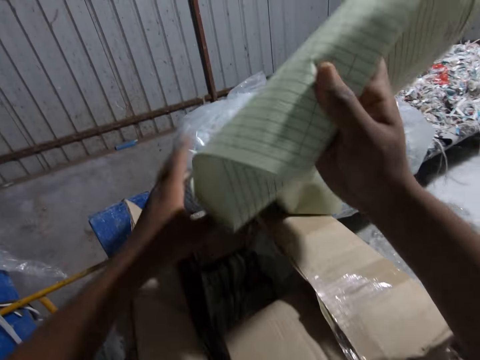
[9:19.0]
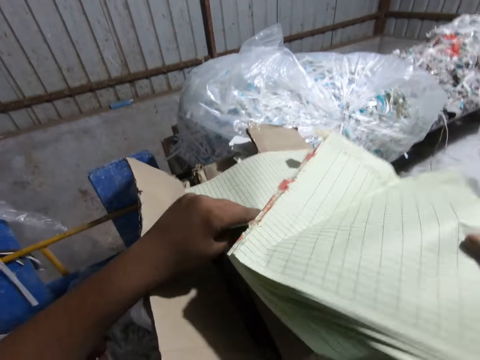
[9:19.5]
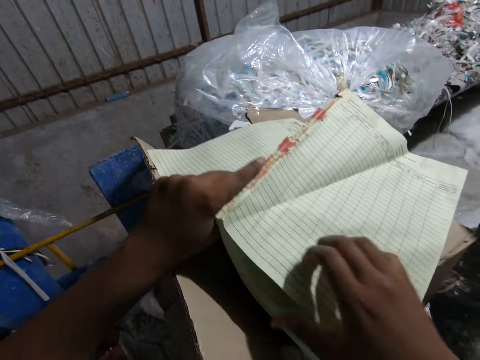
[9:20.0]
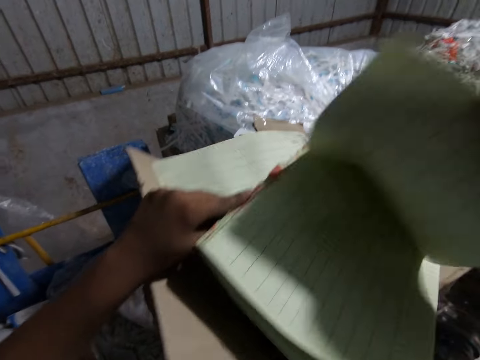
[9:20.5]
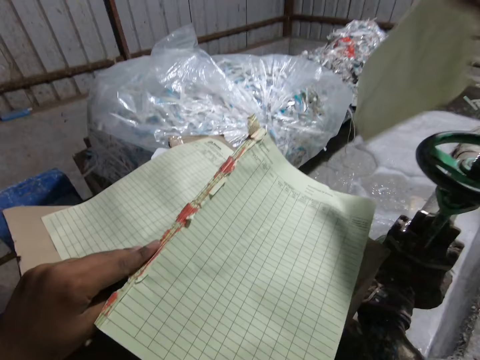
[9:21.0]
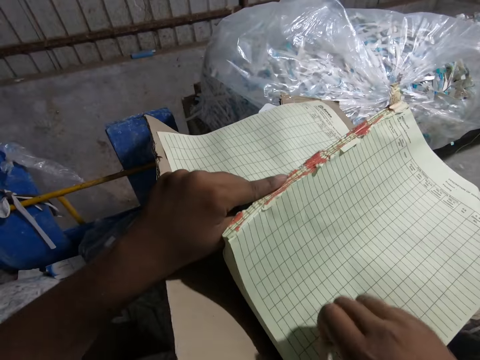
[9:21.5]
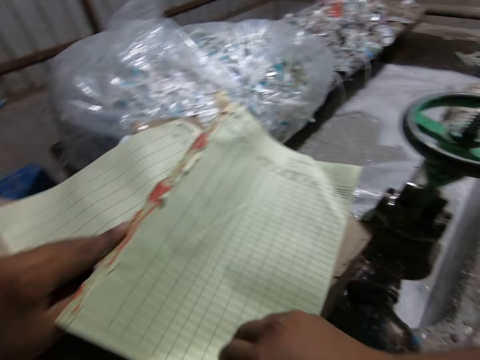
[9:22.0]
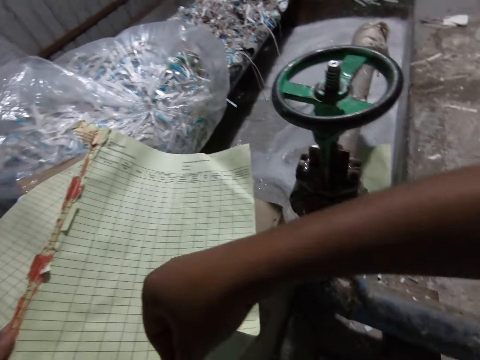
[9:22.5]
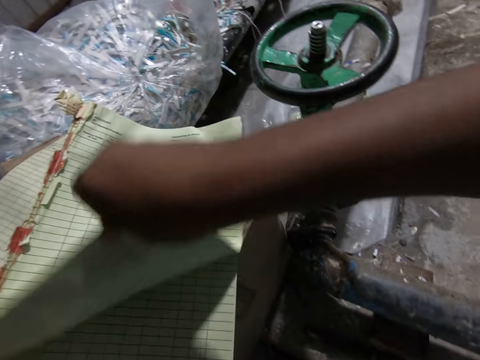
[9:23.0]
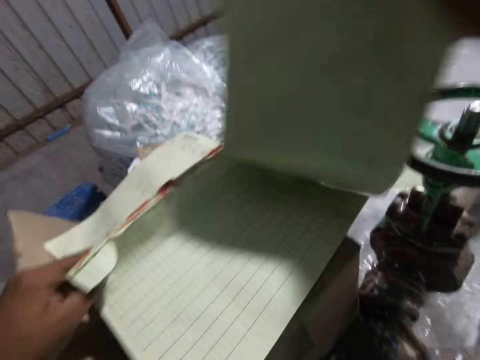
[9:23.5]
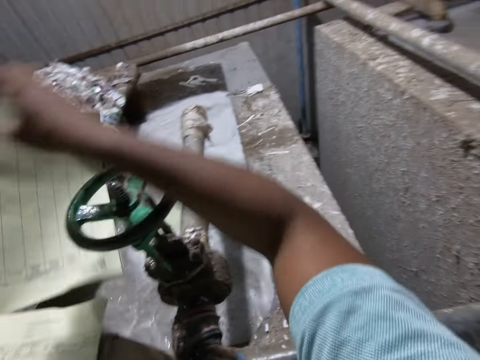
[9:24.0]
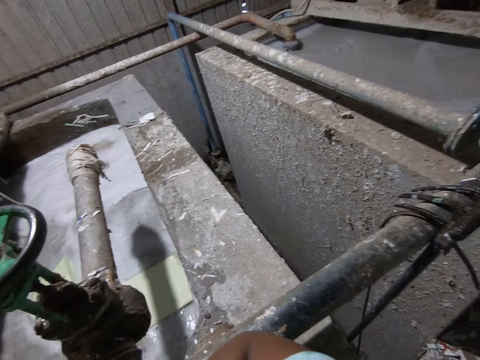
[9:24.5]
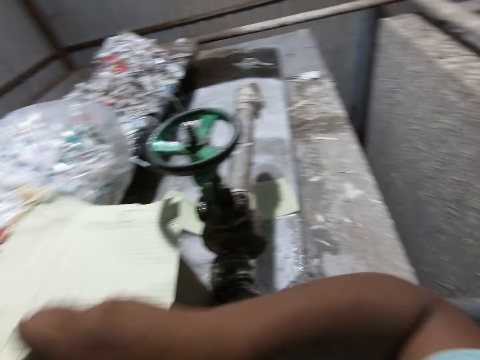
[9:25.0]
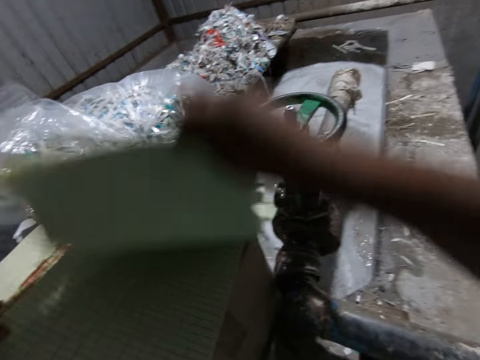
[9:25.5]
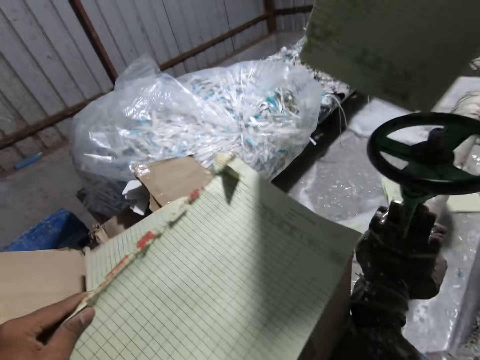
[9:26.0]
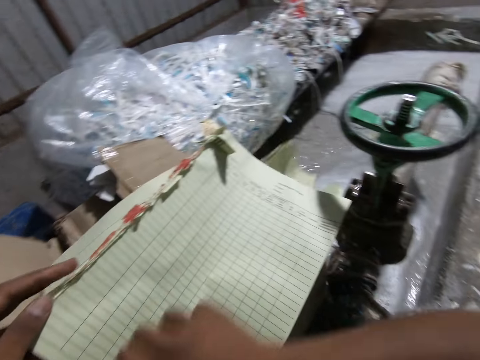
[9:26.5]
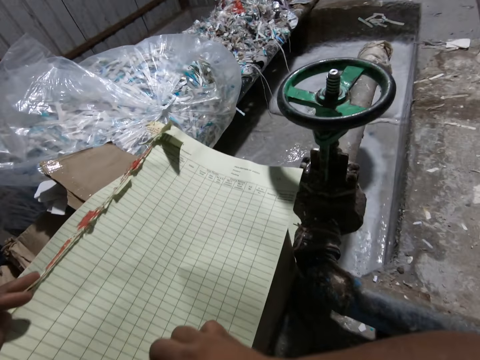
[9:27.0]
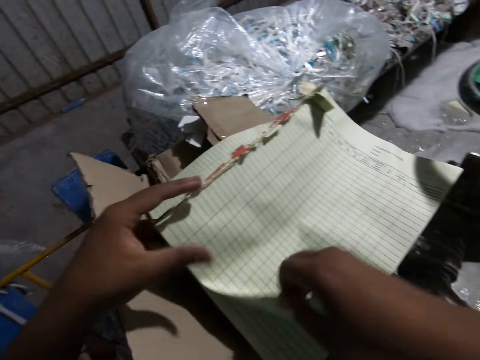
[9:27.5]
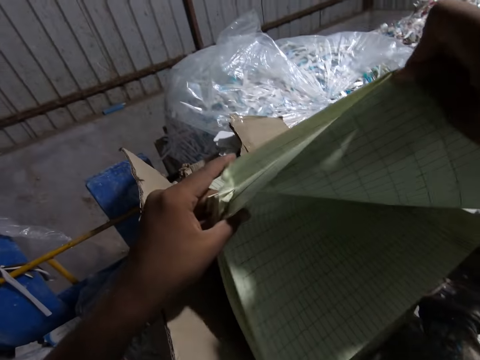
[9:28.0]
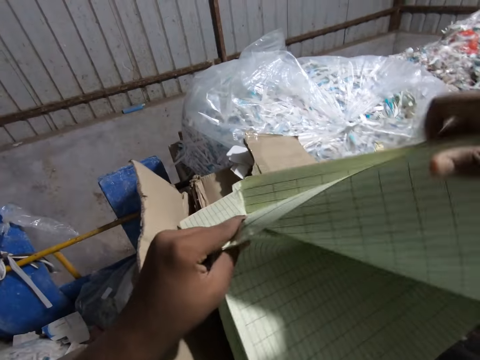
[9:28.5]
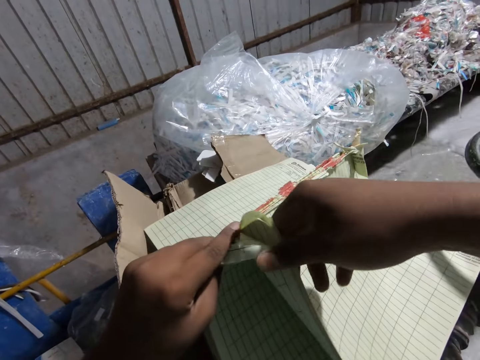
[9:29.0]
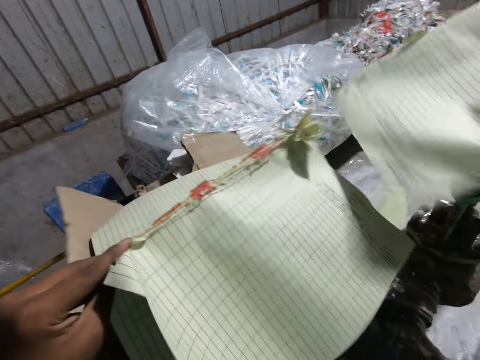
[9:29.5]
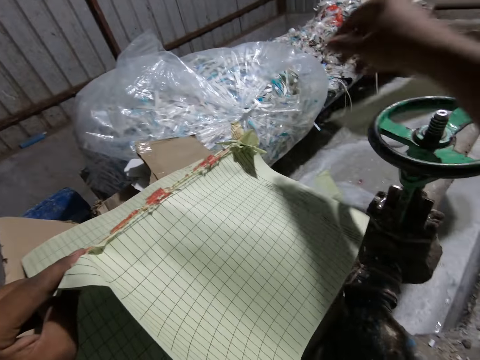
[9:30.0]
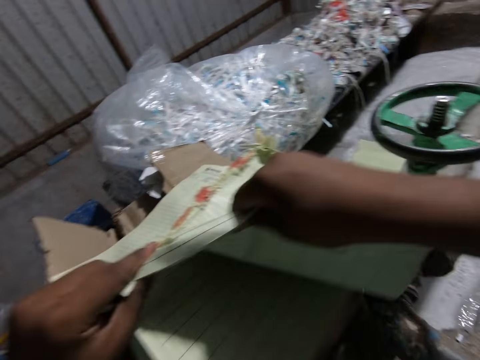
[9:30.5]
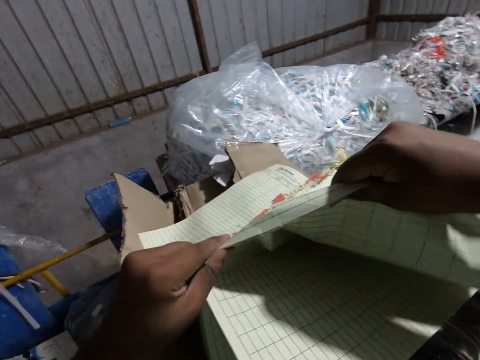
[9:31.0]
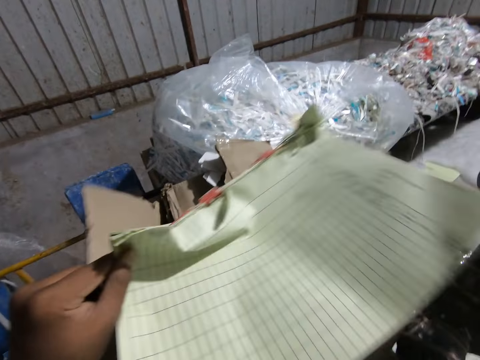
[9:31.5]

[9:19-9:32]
The camera wearer holds the book on the carton with his left hand. He tears the pages of the book in his left hand with his right hand. He drops the book into the paper beater machine with his right hand. He tears the book in his left hand with his right hand. He drops the book into the paper beater machine with his right hand. He tears the book in his left hand with his right hand. He drops the book into the paper beater machine with his right hand. He tears the book in his left hand with his right hand. He drops the book into the paper beater machine with his right hand. He tears the book in his left hand with his right hand.

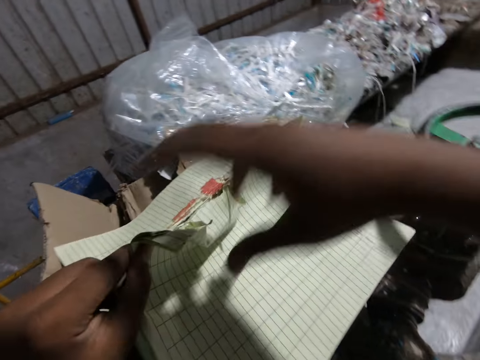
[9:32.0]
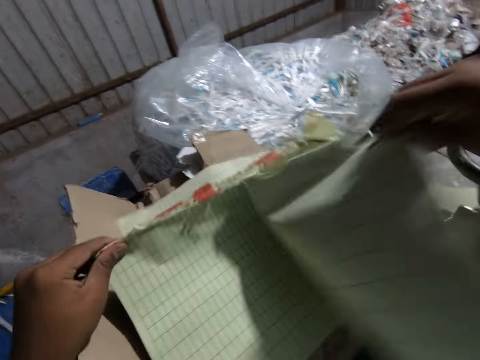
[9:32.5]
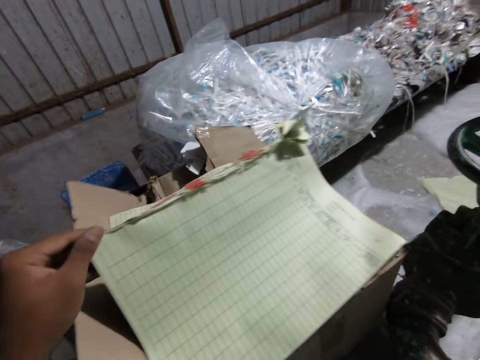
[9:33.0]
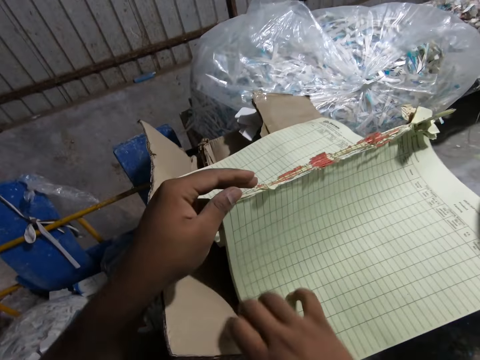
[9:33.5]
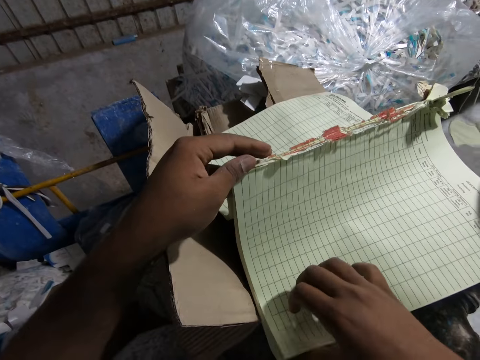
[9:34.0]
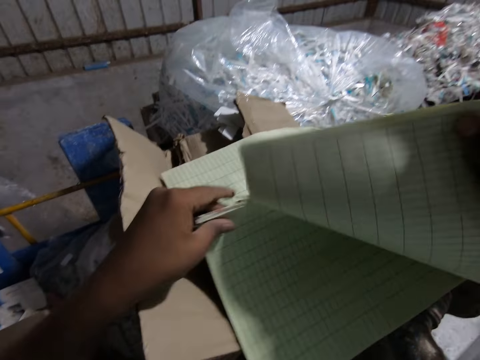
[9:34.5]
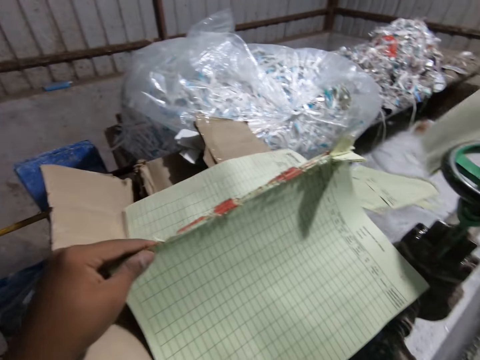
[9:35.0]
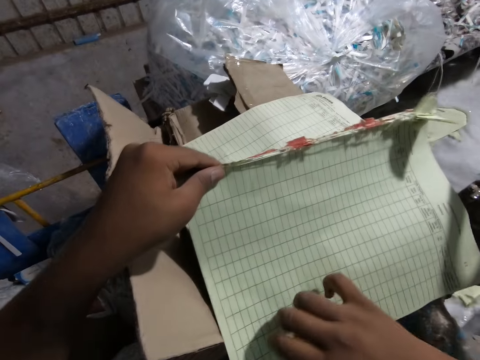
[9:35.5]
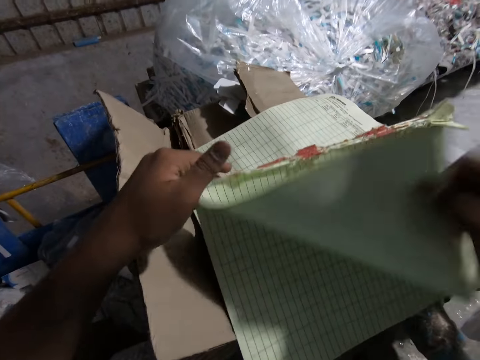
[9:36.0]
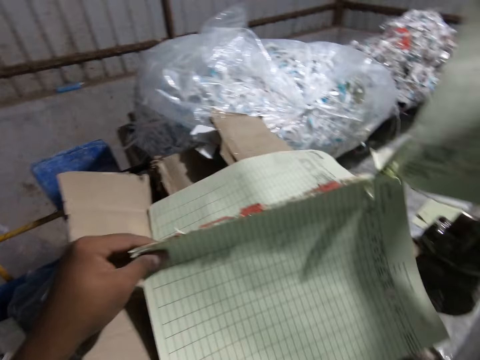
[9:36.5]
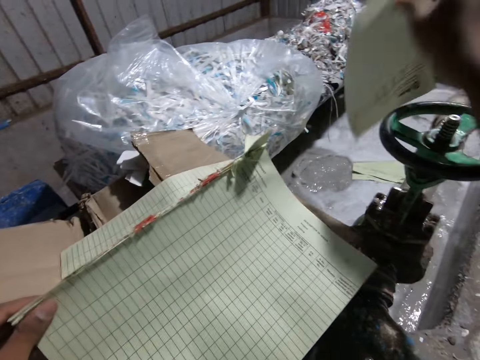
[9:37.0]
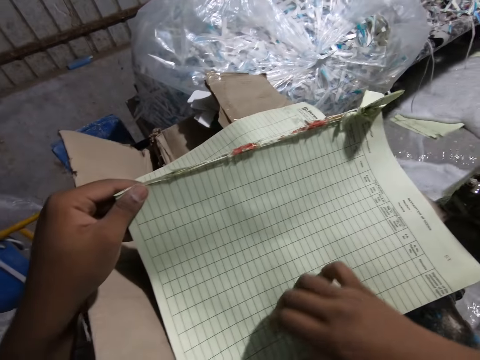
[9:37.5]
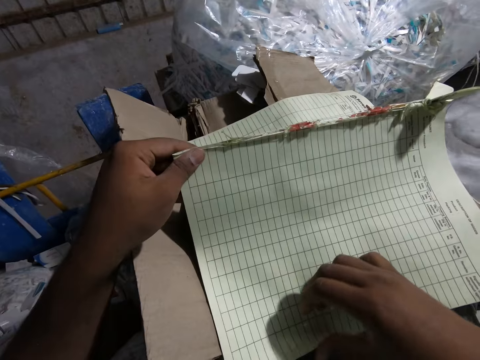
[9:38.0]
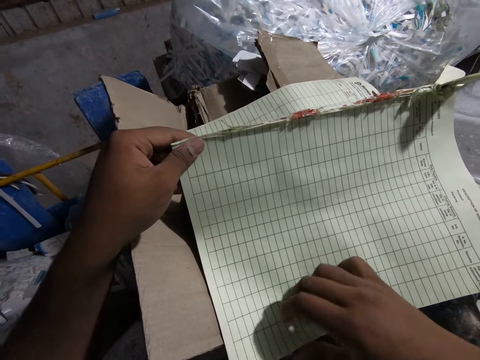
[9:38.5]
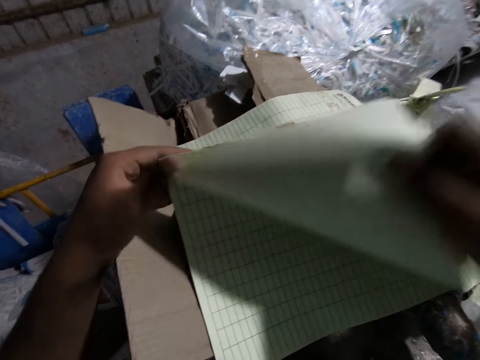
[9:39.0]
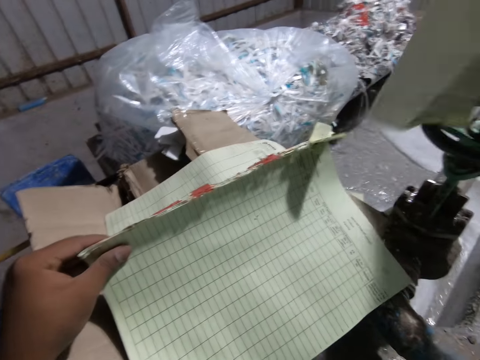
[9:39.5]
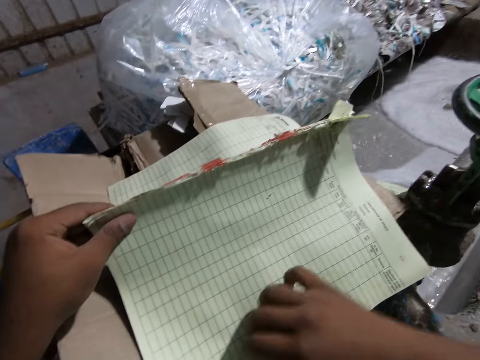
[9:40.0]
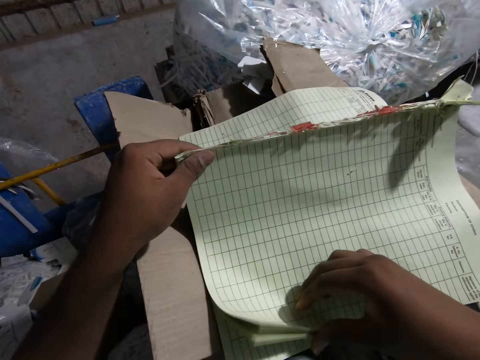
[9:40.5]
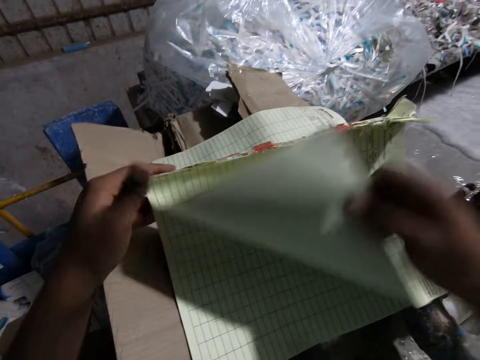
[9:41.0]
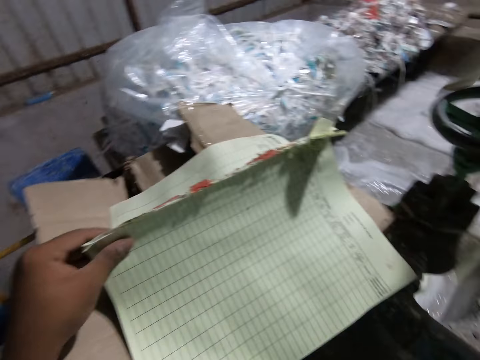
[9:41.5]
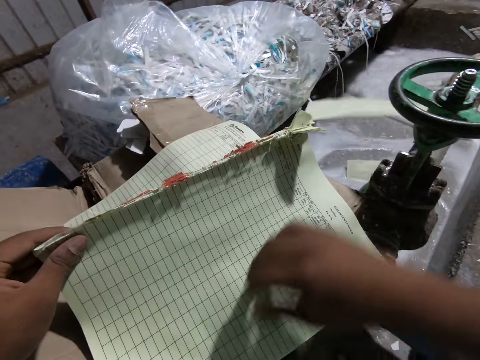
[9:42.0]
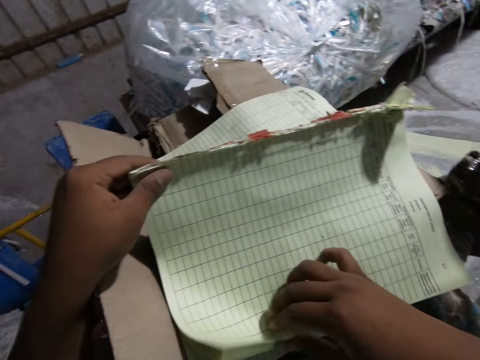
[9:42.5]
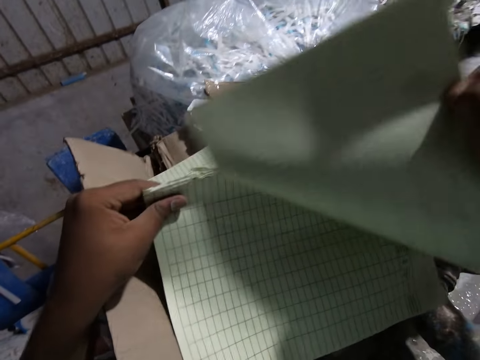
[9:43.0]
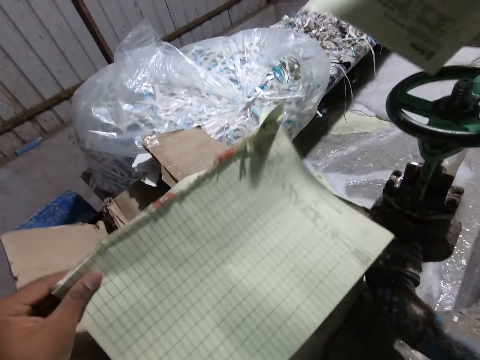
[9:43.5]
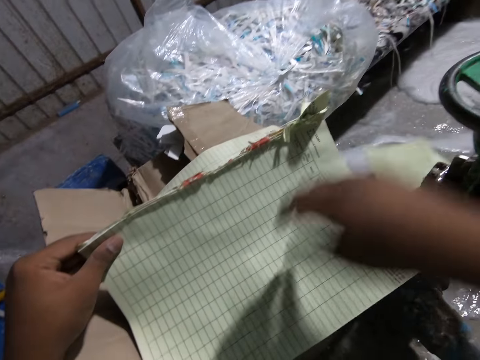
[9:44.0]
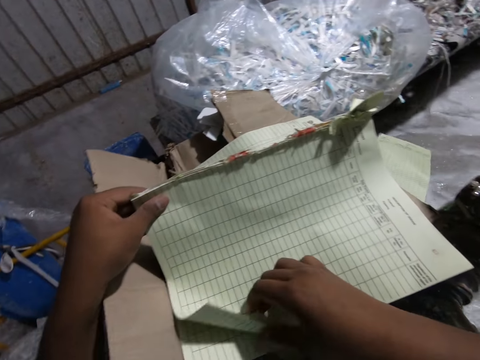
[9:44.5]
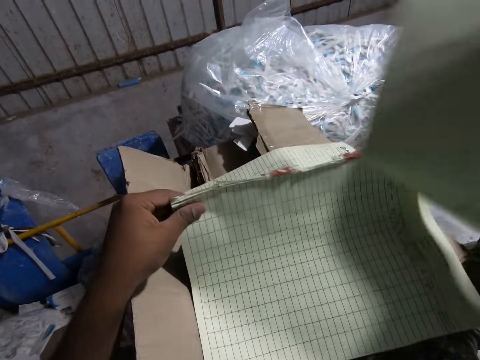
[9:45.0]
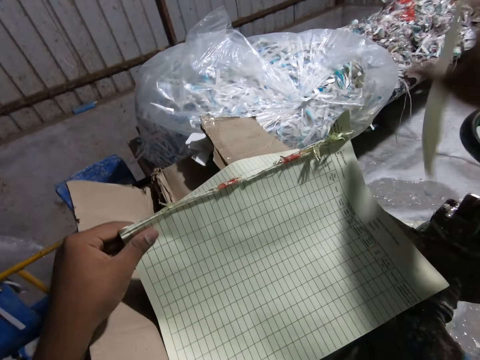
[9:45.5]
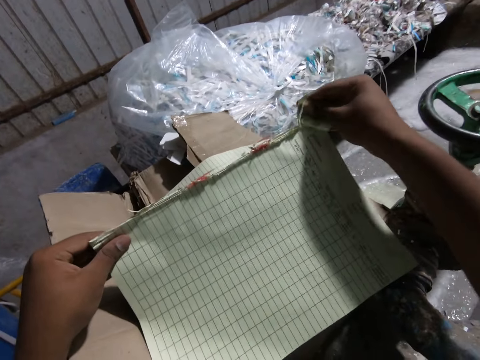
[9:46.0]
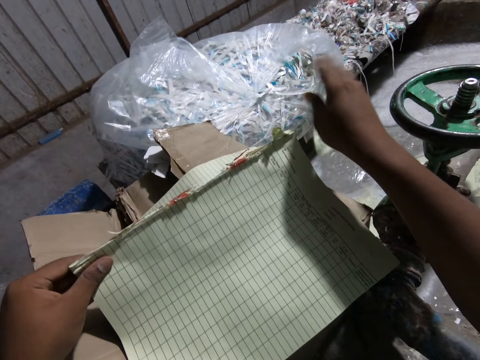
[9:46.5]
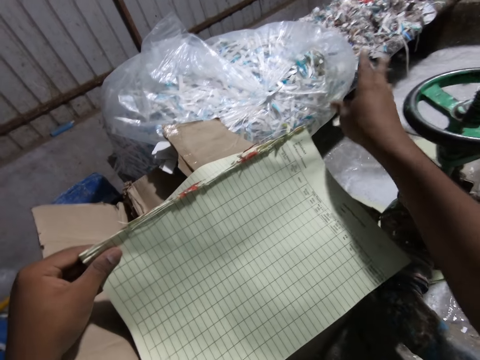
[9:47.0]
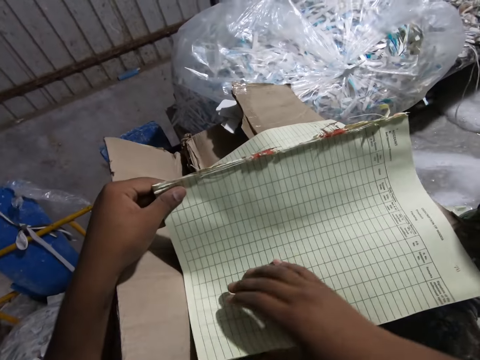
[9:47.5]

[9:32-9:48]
The camera wearer drops the book into the paper beater machine with his right hand. He tears the book in his left hand with his right hand. He drops the book into the paper beater machine with his right hand. He tears the book in his left hand with his right hand. He drops the book into the paper beater machine with his right hand. He tears the book in his left hand with his right hand. He drops the book into the paper beater machine with his right hand. He tears the book in his left hand with his right hand. He drops the book into the paper beater machine with his right hand. He tears the book in his left hand with his right hand. He drops the book into the paper beater machine with his right hand. He tears the book in his left hand with his right hand. He drops the book into the paper beater machine with his right hand. He tears the book in his left hand with his right hand. He drops the book into the paper beater machine with his right hand. He tears the book in his left hand with his right hand. He drops the book into the paper beater machine with his right hand.
